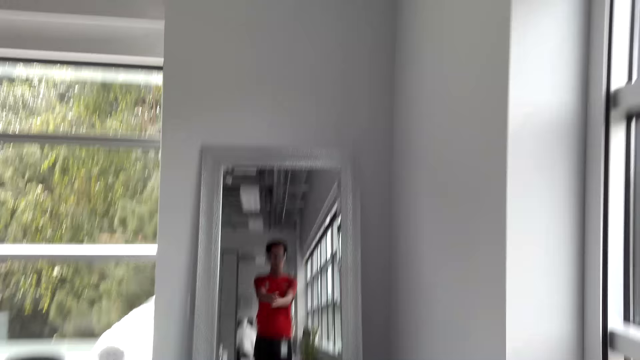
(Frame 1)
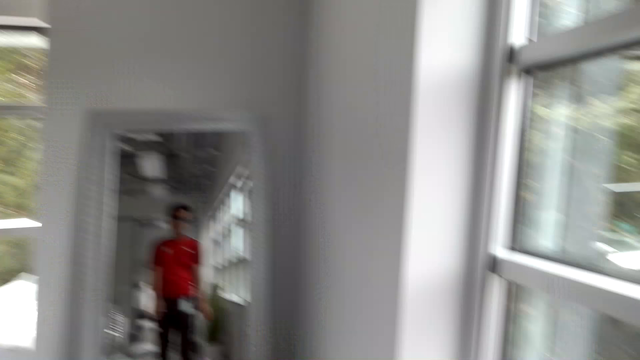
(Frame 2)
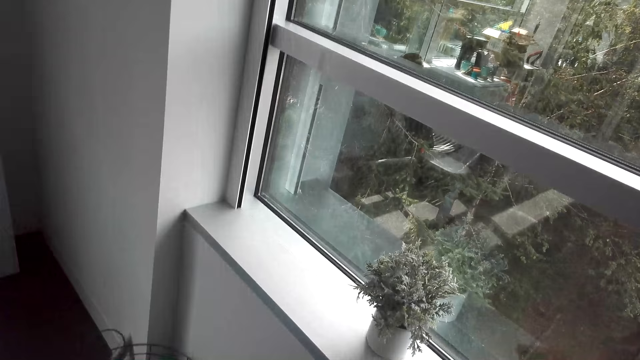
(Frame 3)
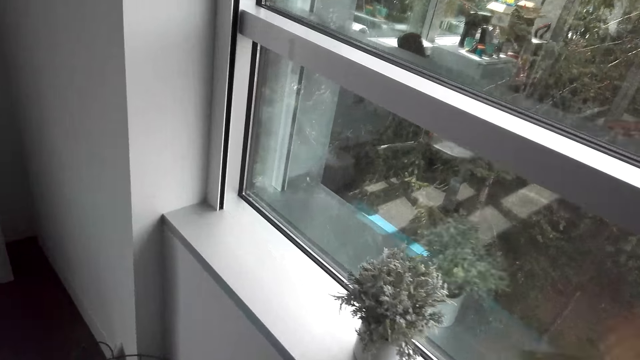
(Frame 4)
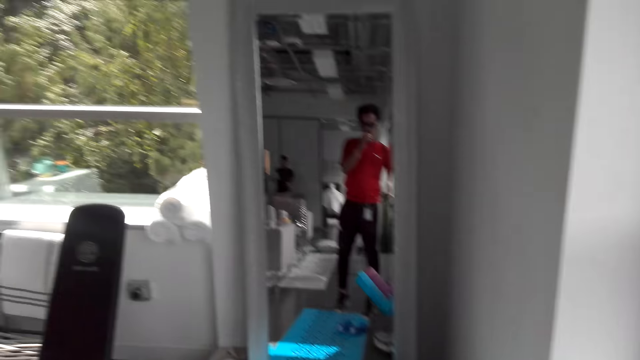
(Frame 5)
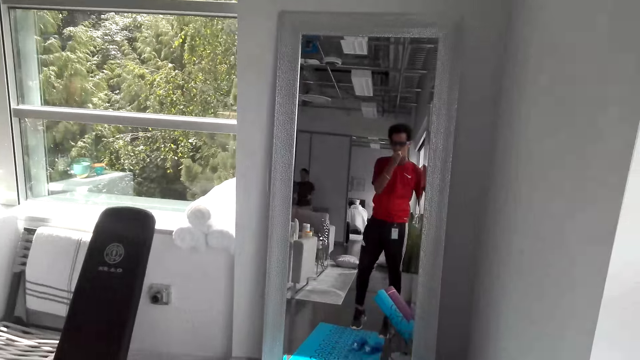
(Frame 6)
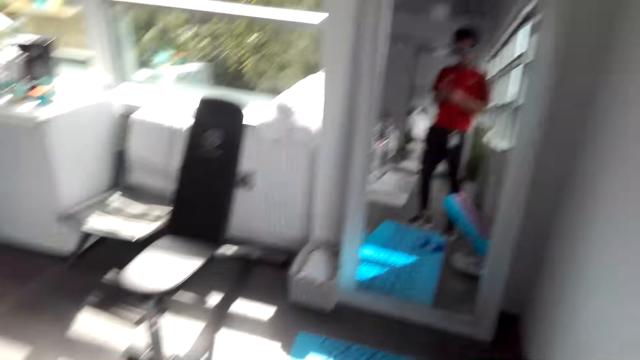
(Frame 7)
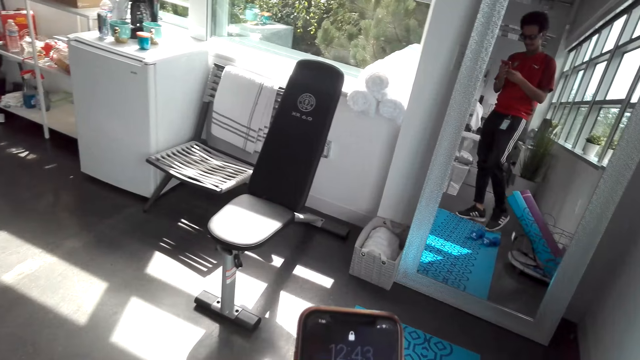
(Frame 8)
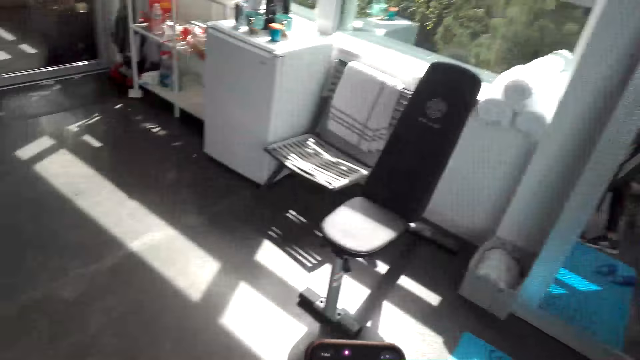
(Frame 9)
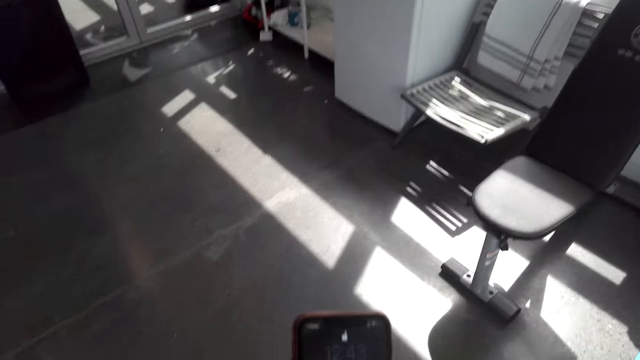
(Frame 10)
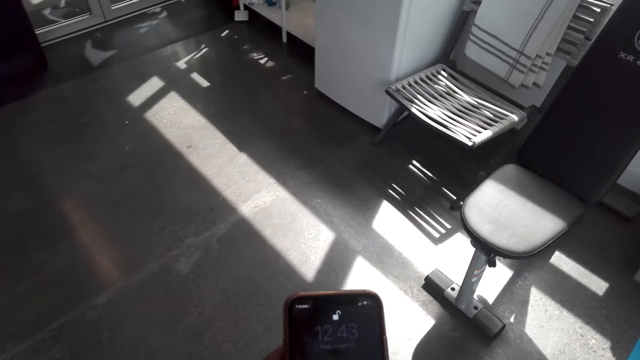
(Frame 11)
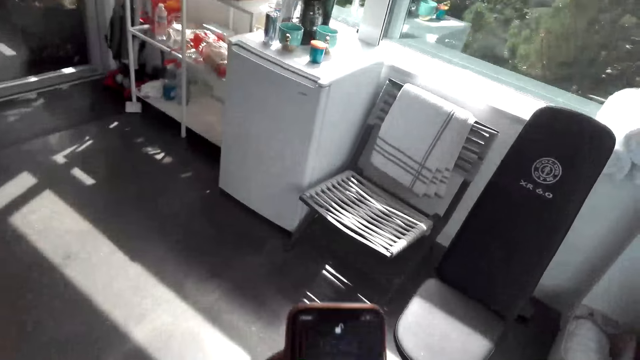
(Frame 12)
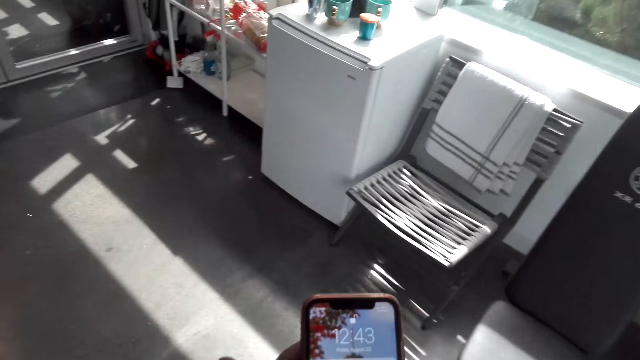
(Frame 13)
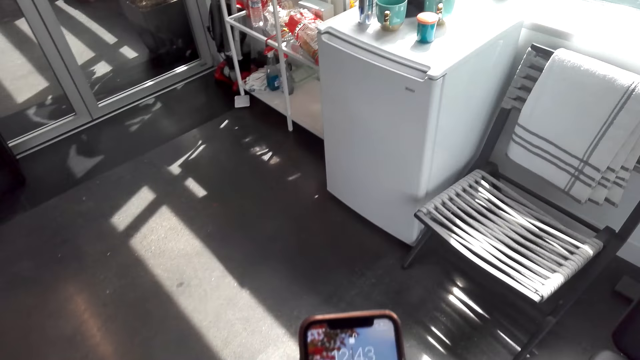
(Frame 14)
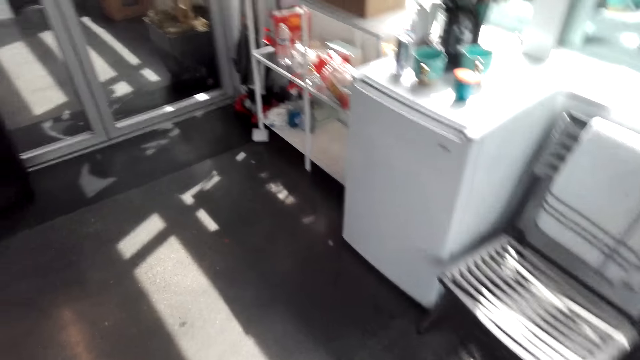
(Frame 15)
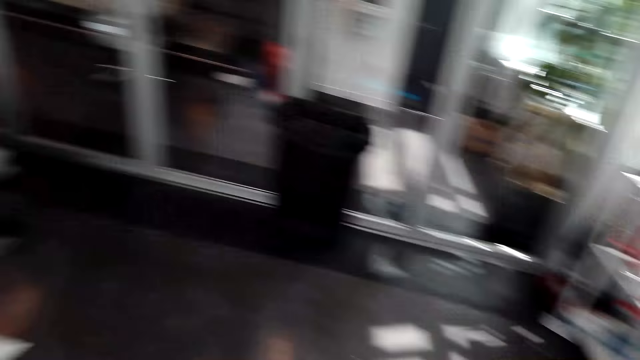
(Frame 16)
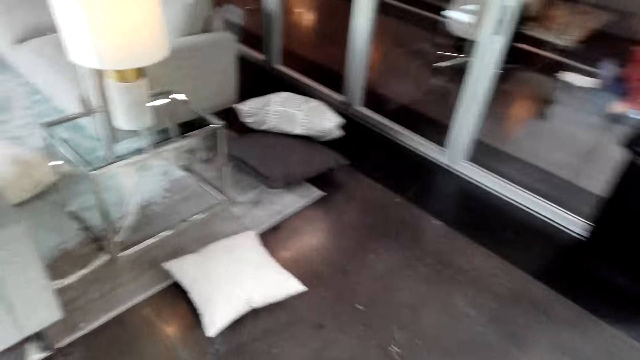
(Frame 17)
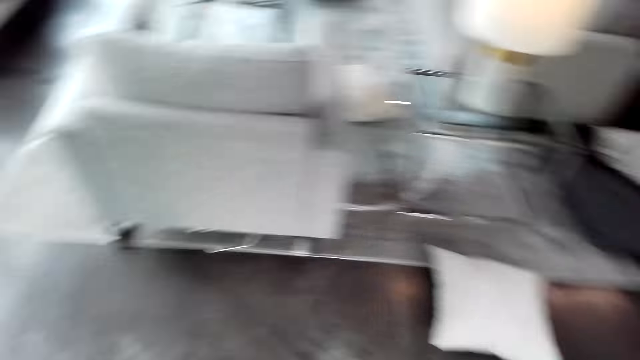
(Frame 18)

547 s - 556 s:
The camera wearer picks up his phone. He holds the phone in his hands. He operates the mobile phone in the room.

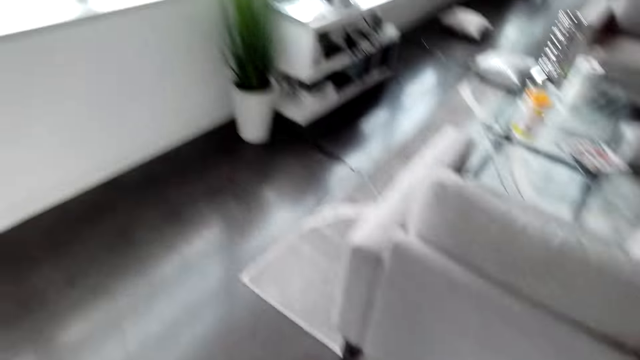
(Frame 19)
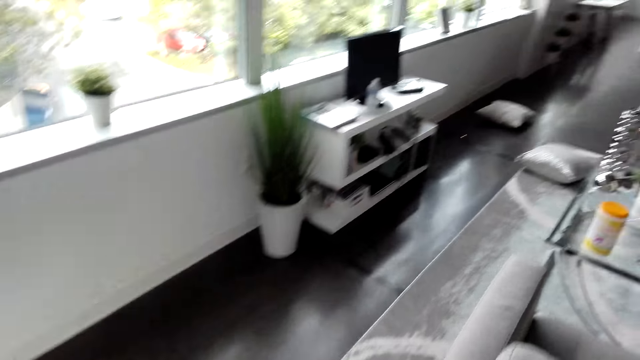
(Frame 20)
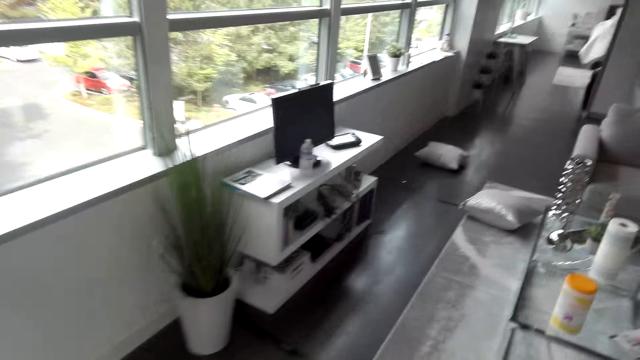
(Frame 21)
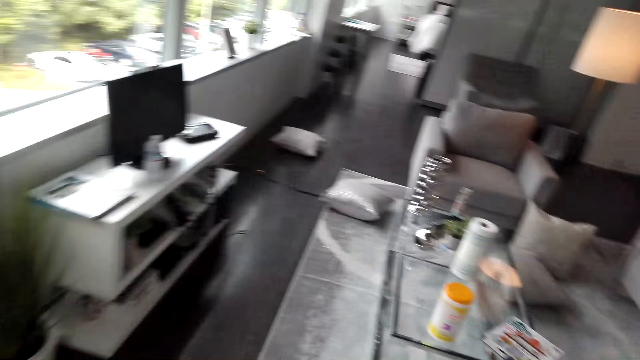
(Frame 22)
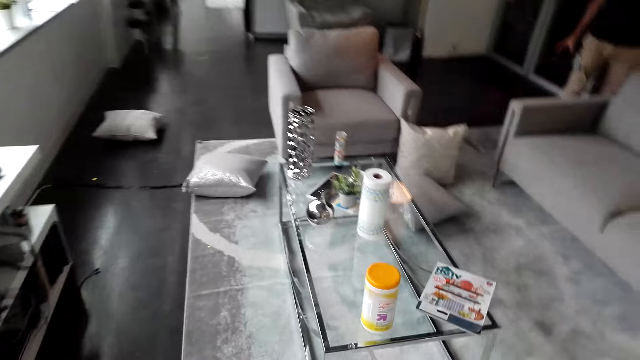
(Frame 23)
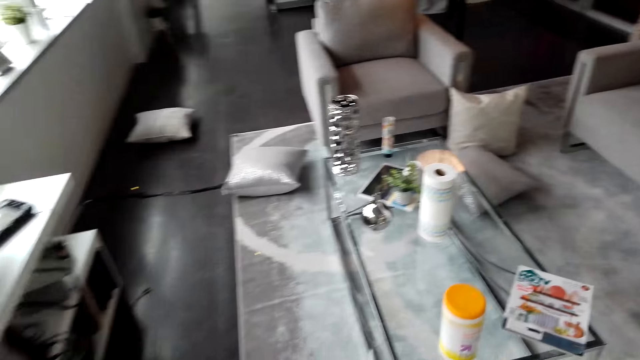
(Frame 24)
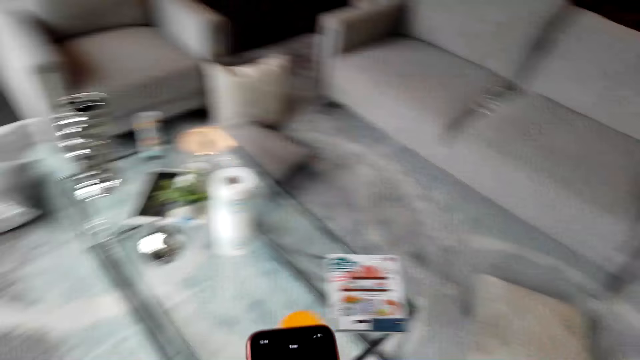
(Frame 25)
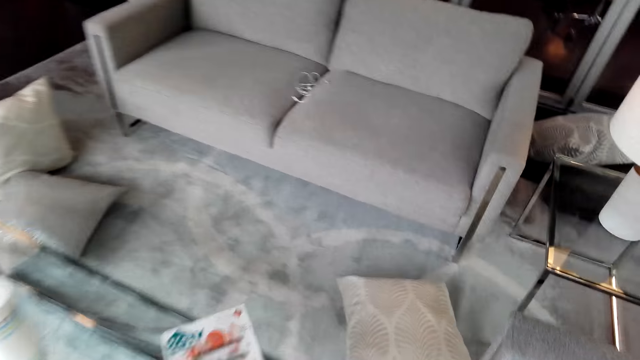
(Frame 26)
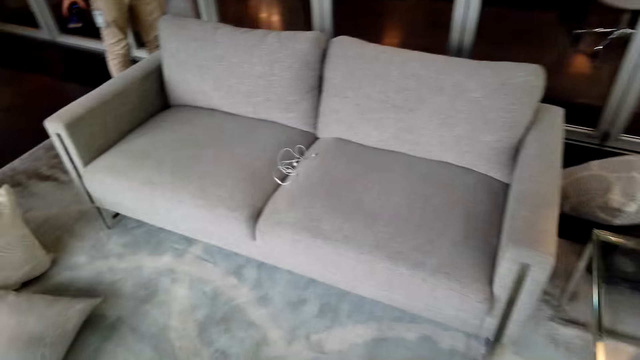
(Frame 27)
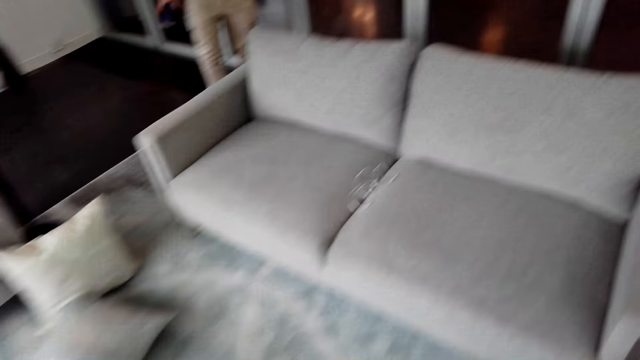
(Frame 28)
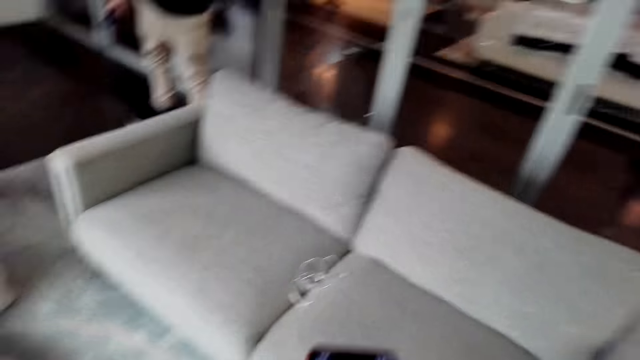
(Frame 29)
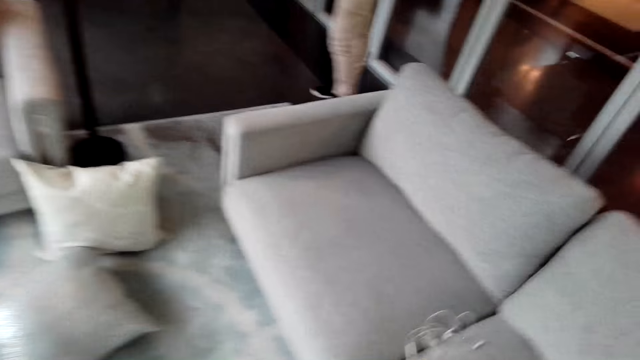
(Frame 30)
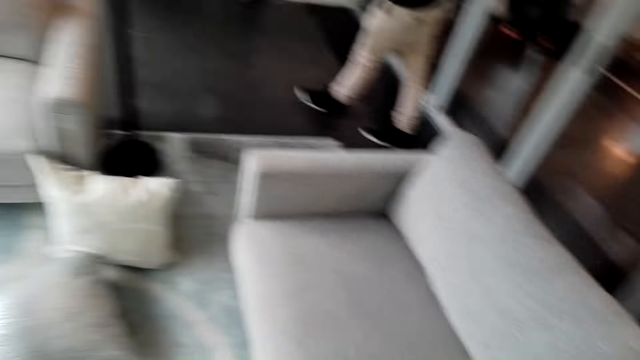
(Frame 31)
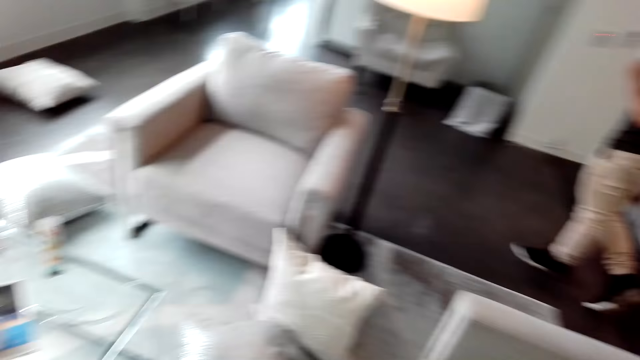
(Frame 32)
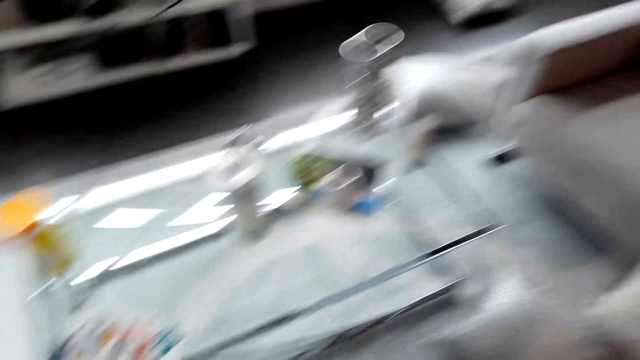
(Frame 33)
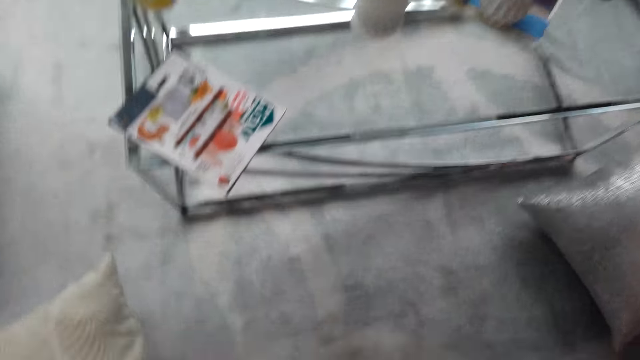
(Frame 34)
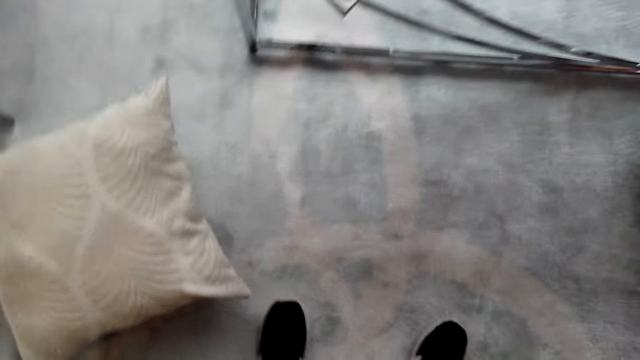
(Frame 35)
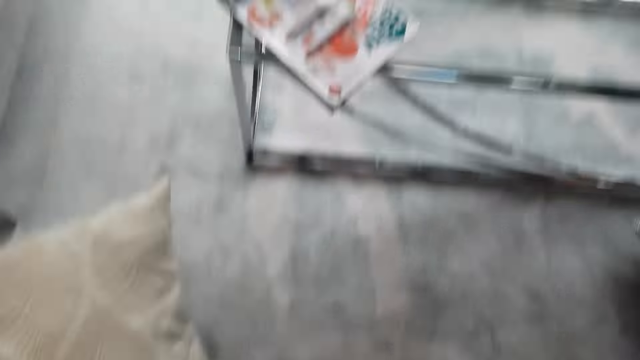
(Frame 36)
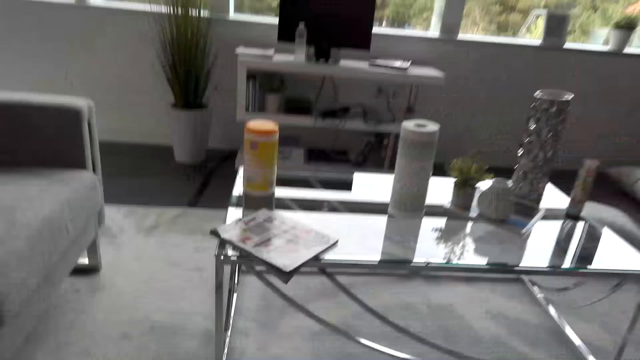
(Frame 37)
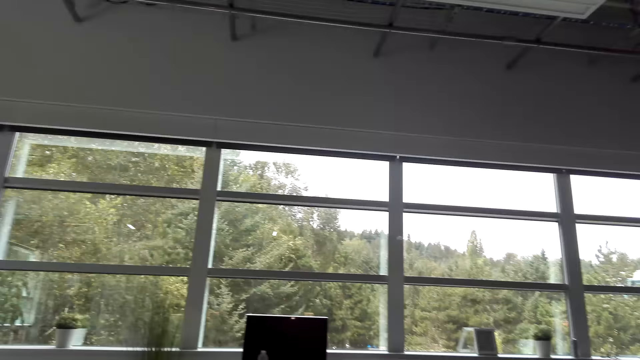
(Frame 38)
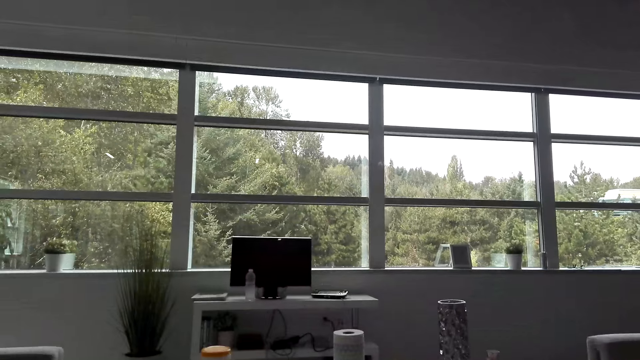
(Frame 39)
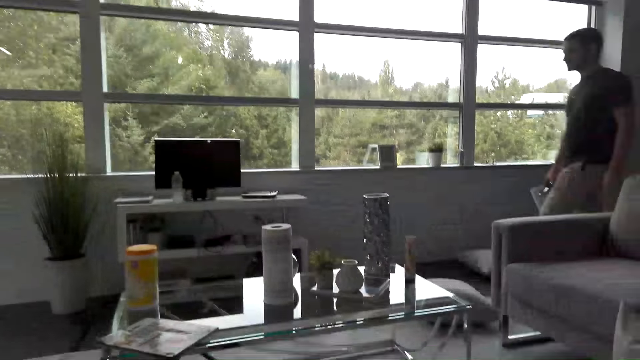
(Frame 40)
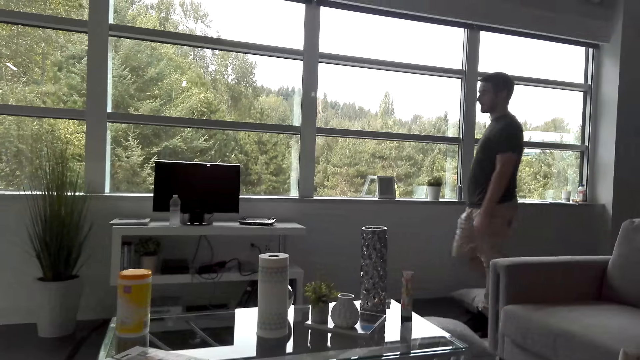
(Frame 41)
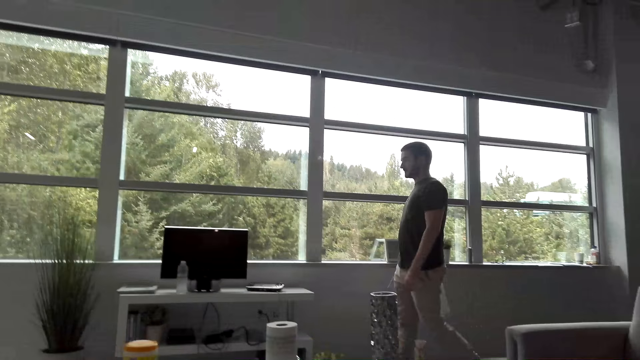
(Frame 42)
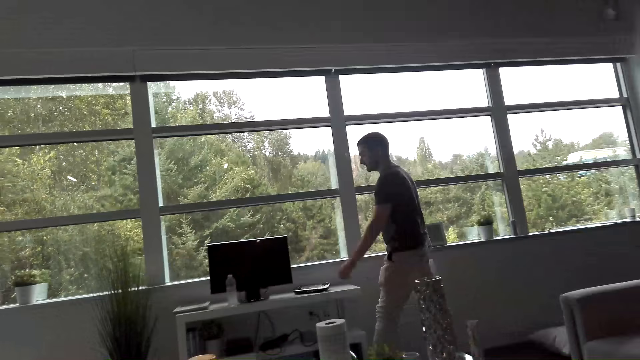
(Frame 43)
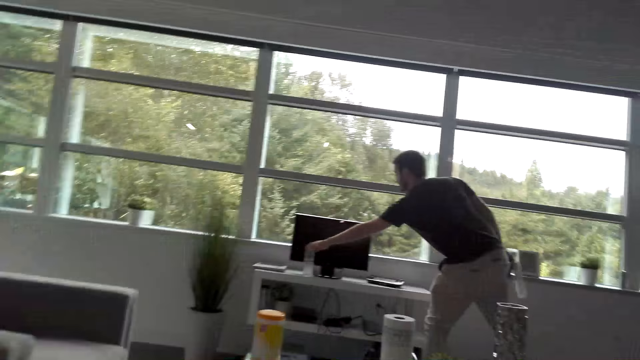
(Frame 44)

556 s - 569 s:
The camera wearer walks in the room. They sit down on the sofa. A person walks in the room.
